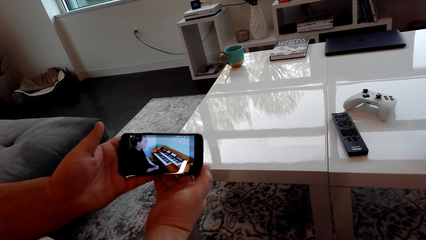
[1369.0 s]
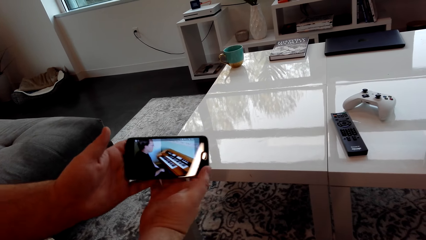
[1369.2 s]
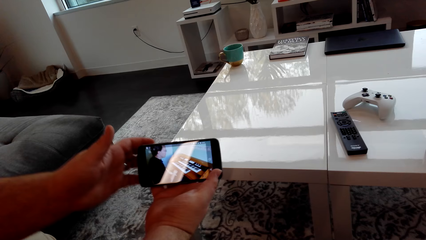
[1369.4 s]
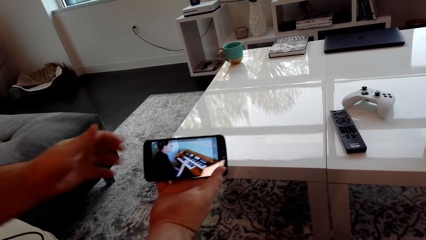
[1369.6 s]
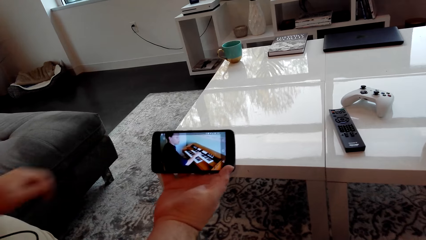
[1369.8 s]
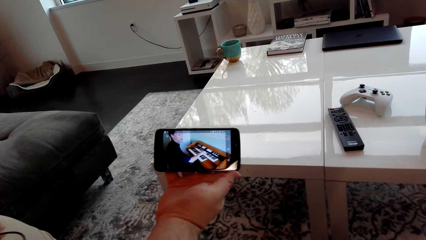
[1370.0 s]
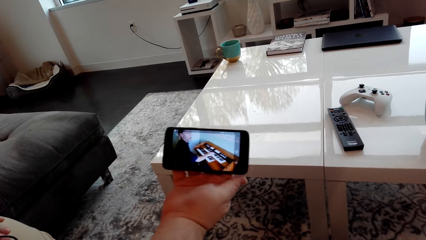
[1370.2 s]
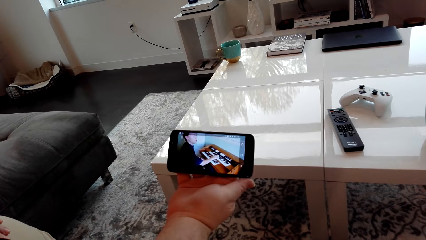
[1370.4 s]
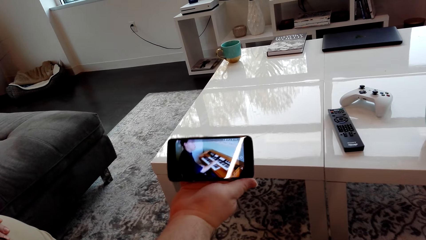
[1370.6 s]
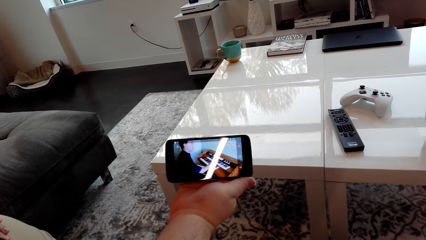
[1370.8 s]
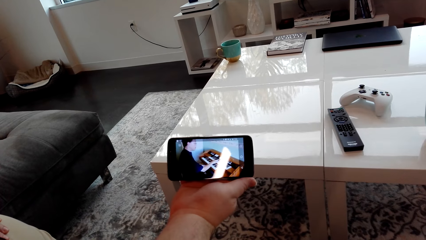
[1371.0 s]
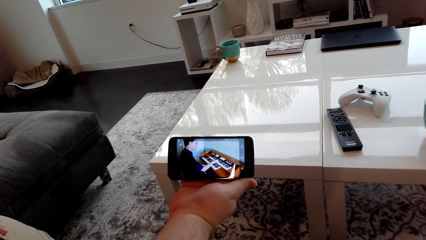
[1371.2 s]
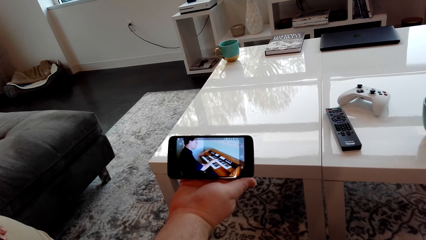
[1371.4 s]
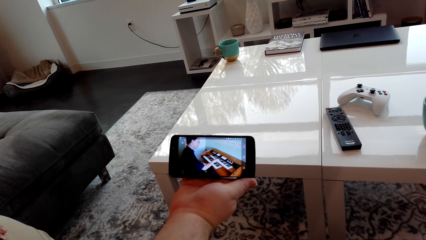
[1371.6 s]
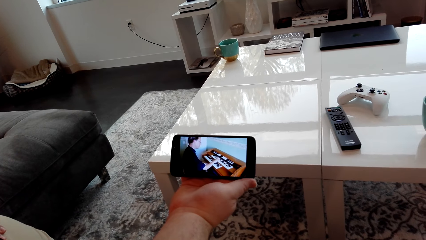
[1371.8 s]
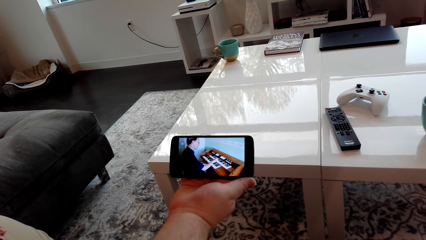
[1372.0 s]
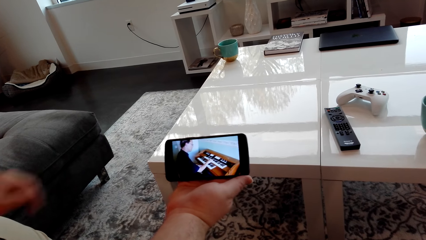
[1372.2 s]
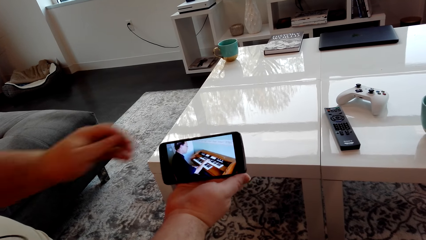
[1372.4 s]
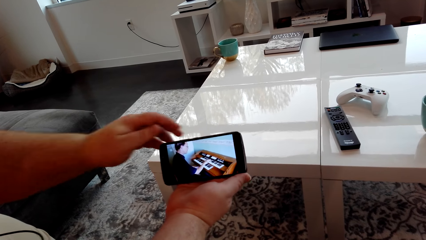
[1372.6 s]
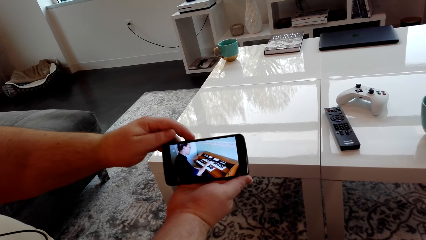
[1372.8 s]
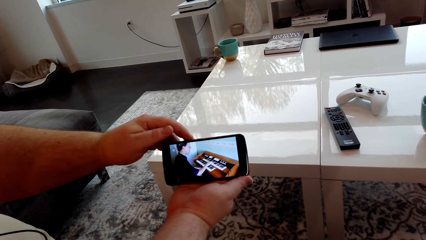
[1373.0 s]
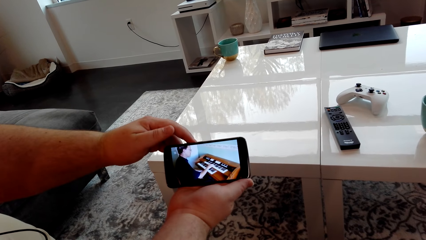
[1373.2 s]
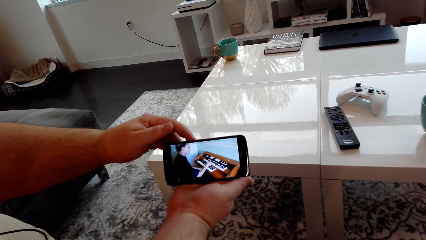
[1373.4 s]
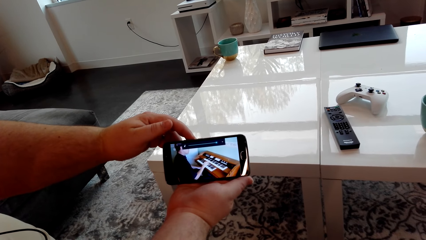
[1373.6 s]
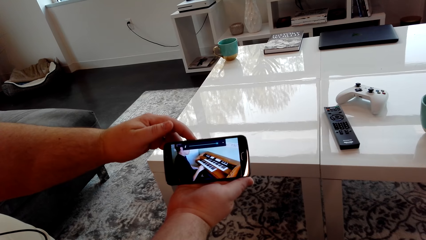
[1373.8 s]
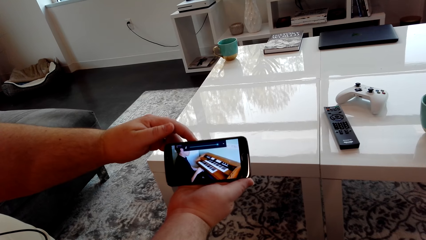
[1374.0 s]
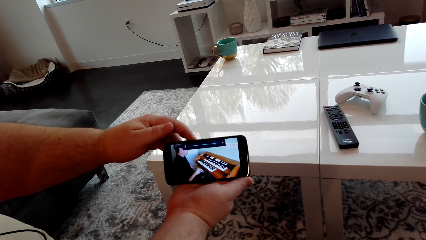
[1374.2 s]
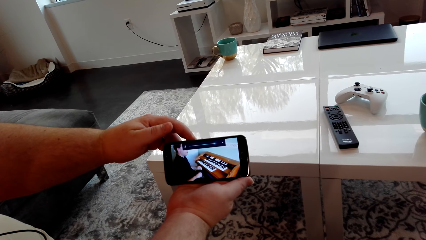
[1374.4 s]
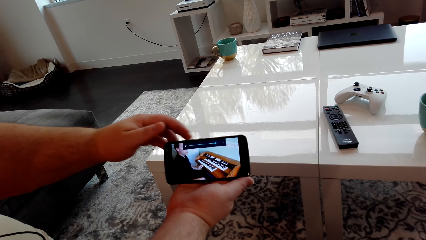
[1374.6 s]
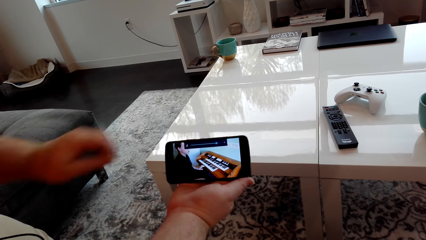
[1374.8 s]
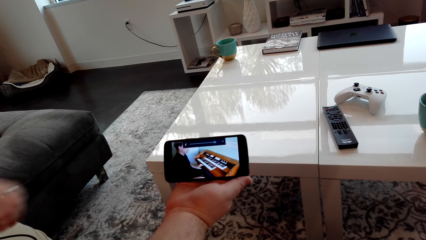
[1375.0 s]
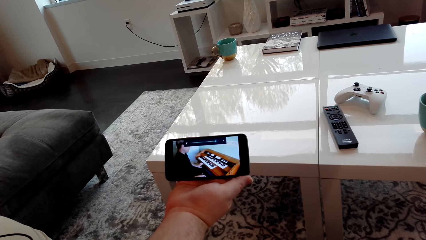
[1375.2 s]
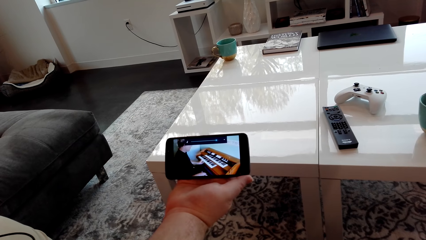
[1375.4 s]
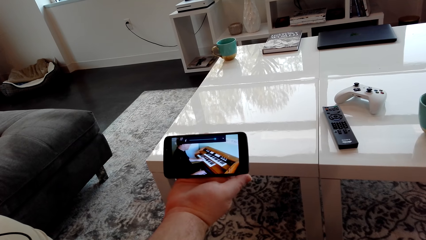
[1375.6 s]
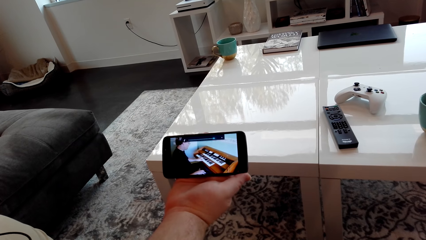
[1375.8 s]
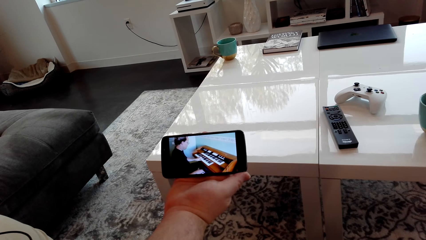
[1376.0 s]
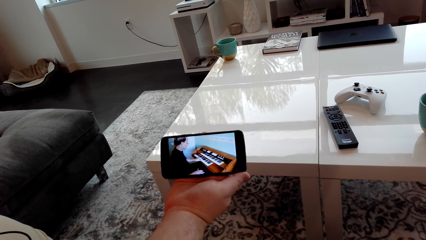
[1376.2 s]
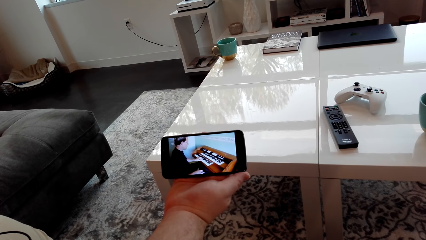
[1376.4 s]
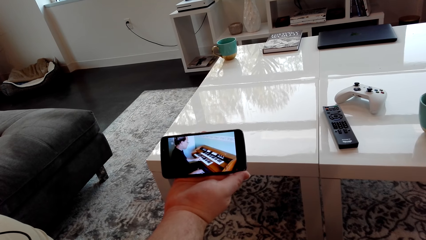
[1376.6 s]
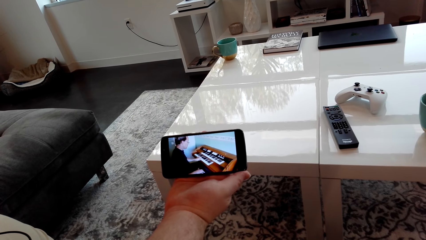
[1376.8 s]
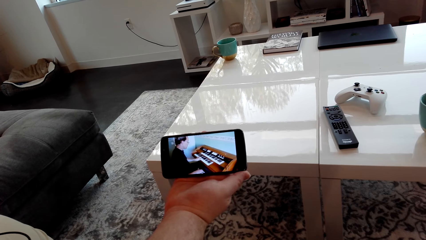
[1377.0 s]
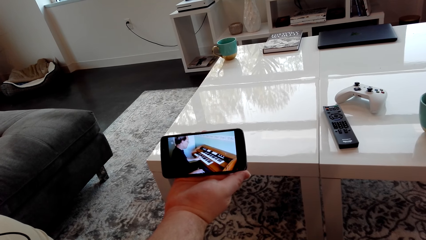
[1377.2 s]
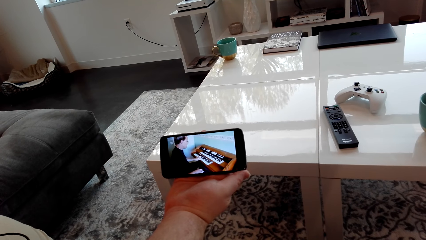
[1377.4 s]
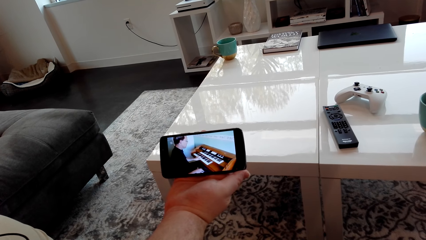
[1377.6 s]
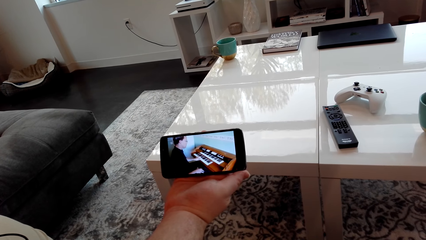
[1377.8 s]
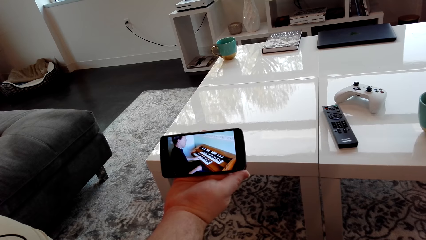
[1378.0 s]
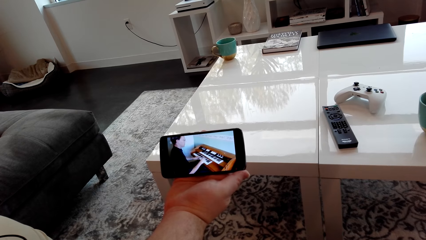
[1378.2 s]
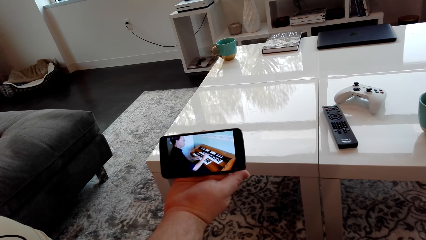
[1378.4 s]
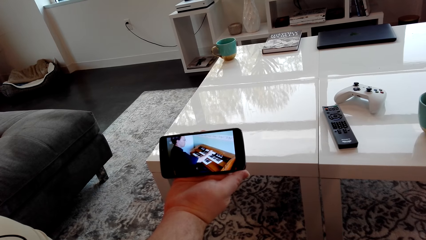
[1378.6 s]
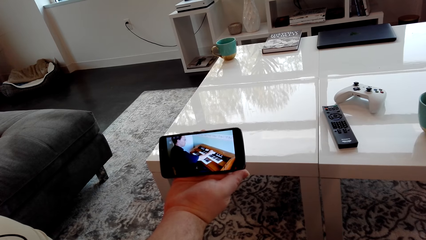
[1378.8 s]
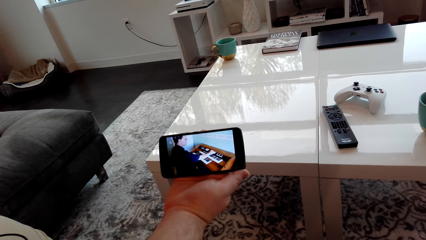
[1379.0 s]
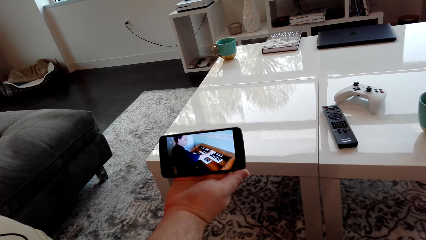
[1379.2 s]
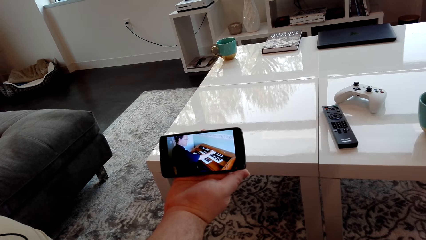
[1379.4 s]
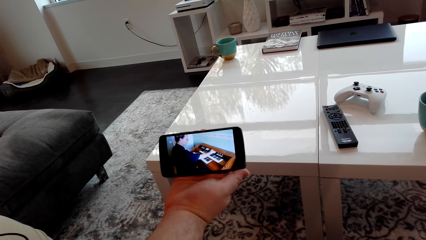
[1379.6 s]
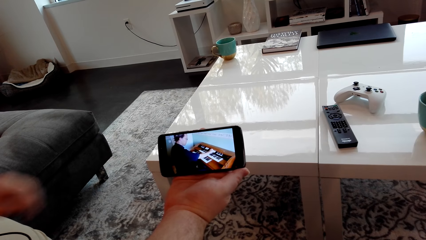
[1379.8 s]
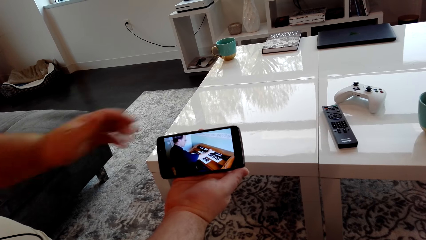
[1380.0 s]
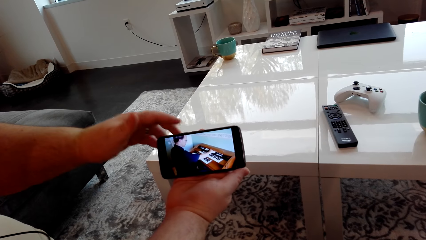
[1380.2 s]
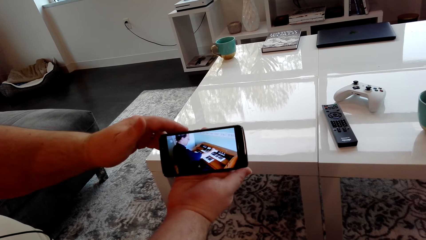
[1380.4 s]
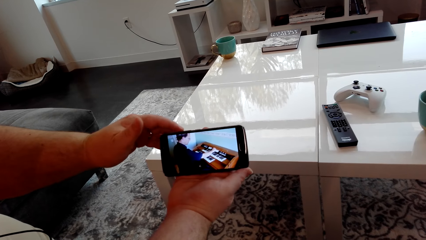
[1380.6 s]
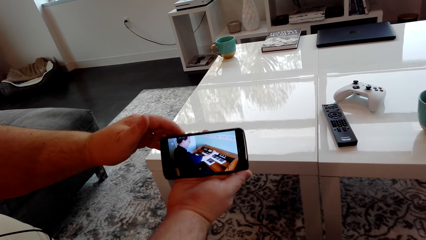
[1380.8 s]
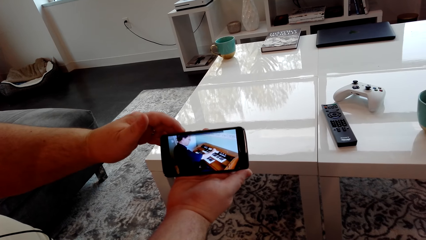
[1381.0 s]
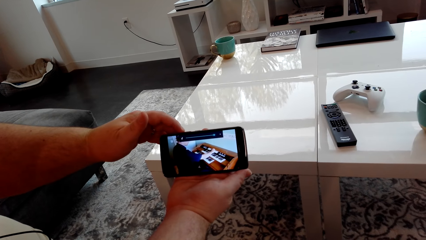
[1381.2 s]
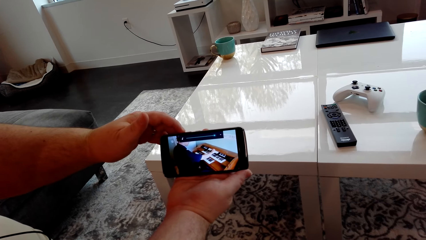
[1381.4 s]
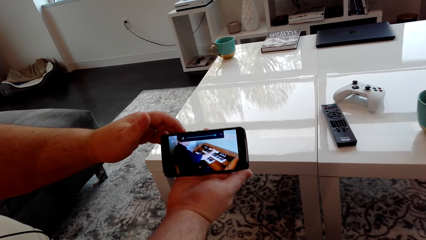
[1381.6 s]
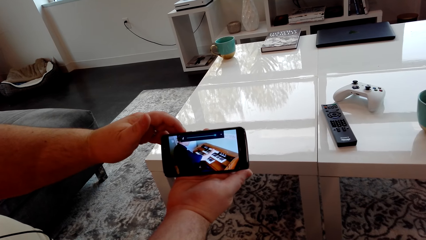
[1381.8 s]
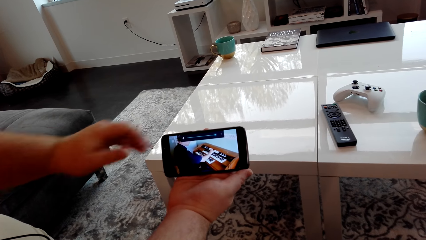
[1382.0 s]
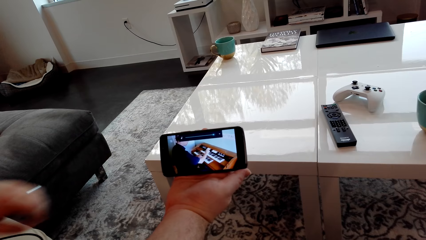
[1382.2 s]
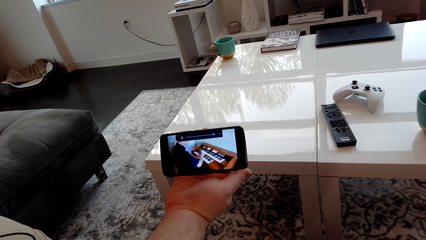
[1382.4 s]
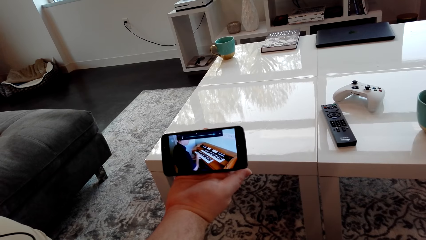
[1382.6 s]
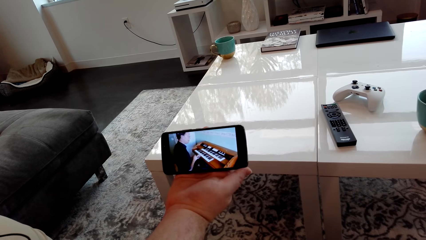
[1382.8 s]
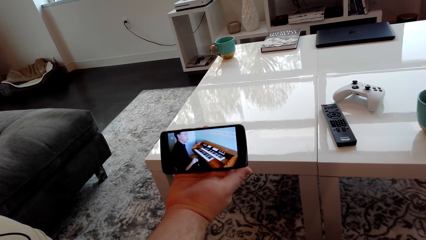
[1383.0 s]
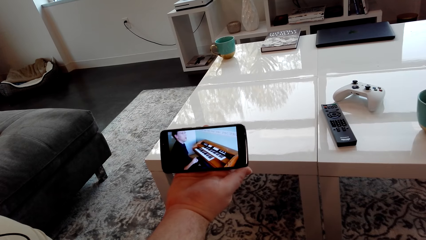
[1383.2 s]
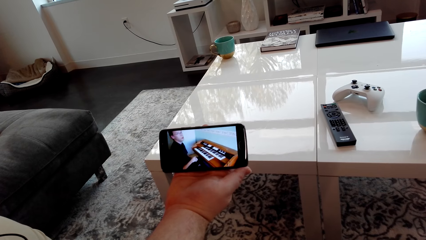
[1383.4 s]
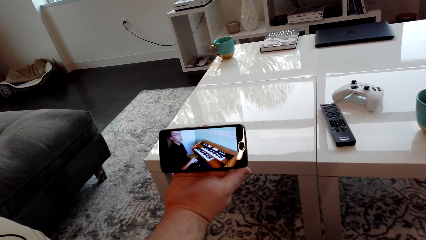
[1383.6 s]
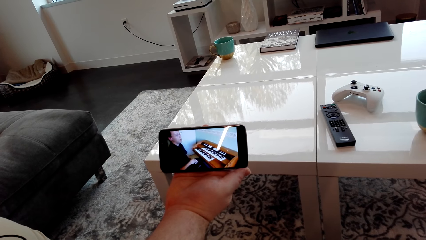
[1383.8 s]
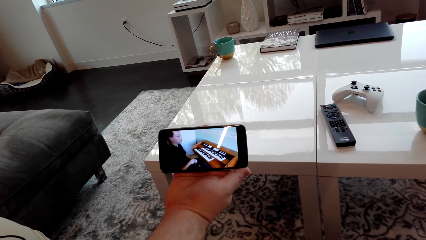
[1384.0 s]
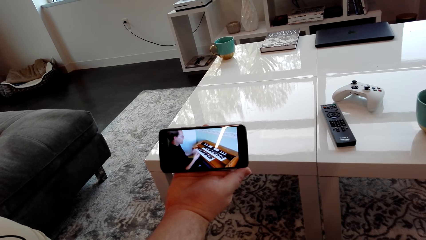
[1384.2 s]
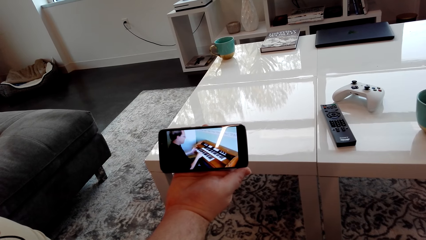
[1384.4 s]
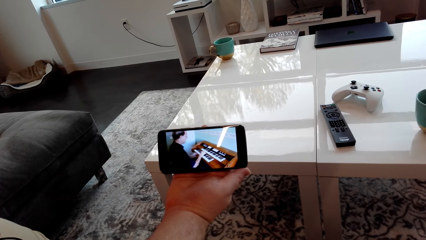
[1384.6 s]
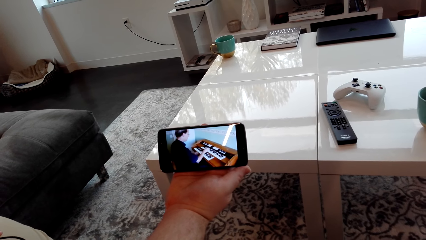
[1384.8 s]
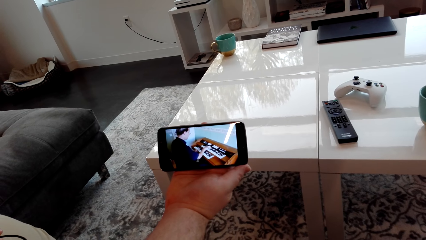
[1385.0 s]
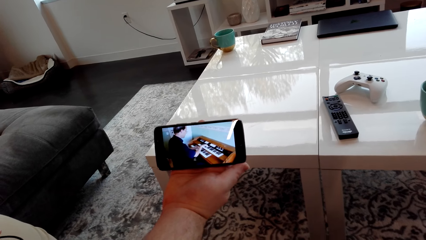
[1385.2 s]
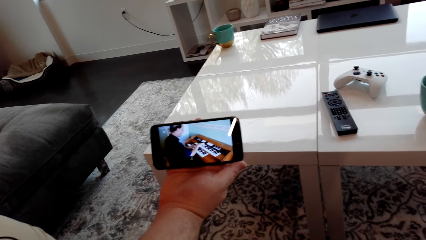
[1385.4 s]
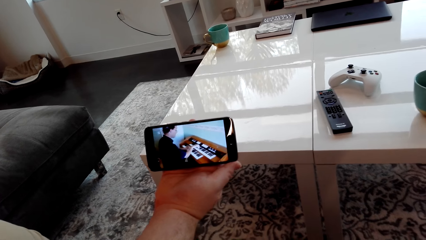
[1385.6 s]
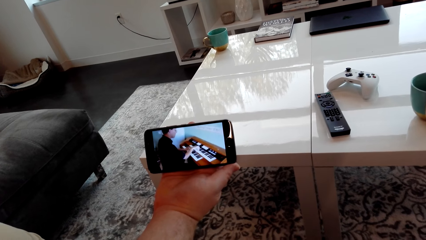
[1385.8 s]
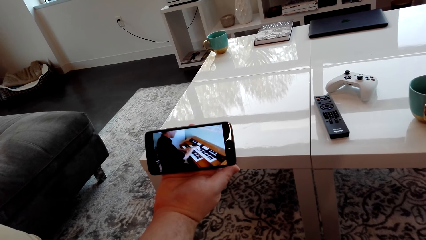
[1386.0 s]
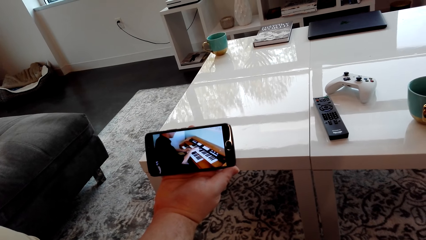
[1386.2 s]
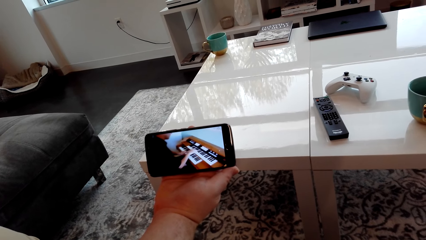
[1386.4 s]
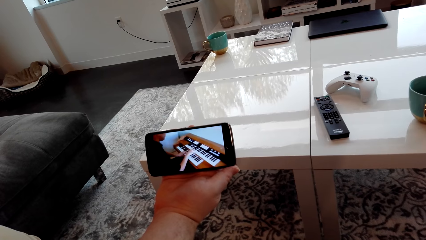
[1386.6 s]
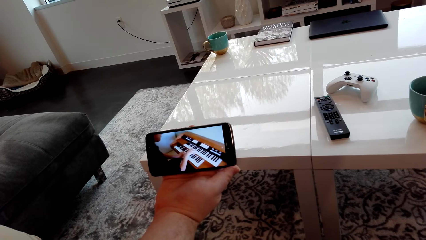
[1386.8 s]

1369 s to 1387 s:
The camera wearer watches a video on the phone. A person watches a video on the cellphone. The camera wearer increases the phone's volume. The person increases the cellphone's volume. The person increases the cellphone's volume again.
